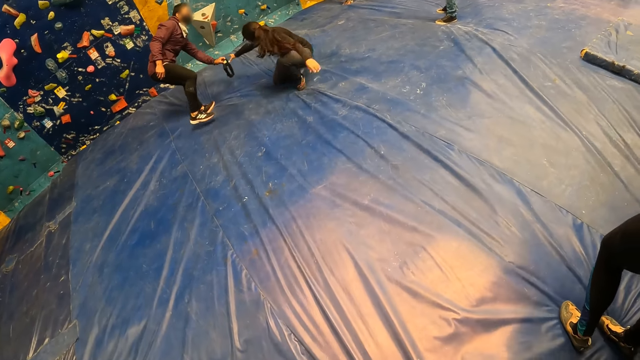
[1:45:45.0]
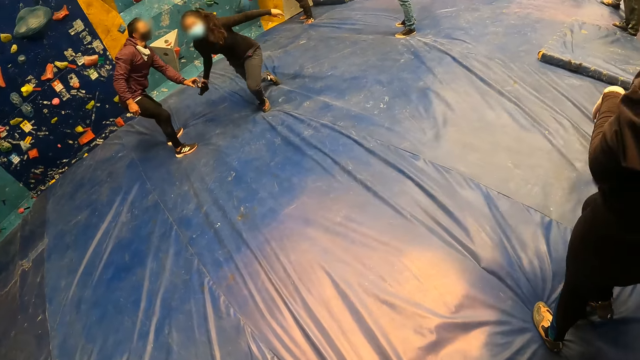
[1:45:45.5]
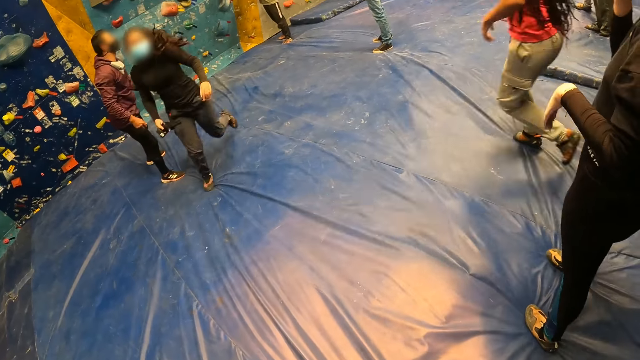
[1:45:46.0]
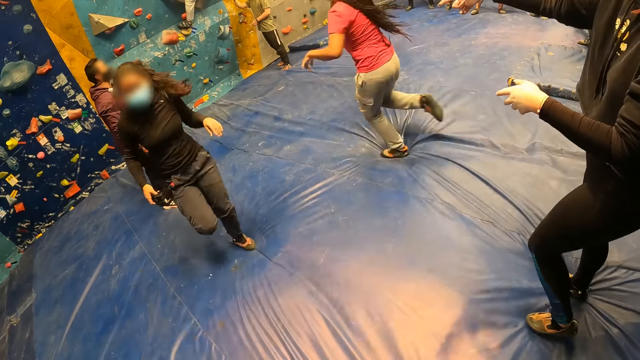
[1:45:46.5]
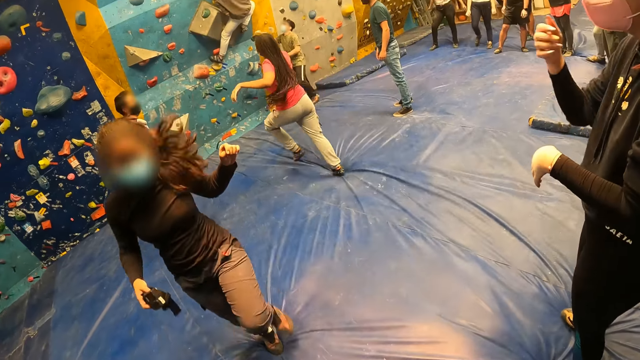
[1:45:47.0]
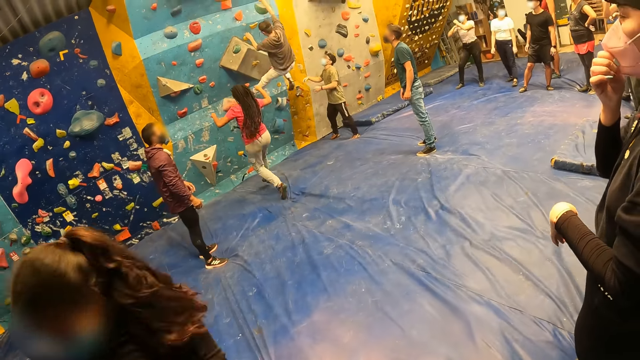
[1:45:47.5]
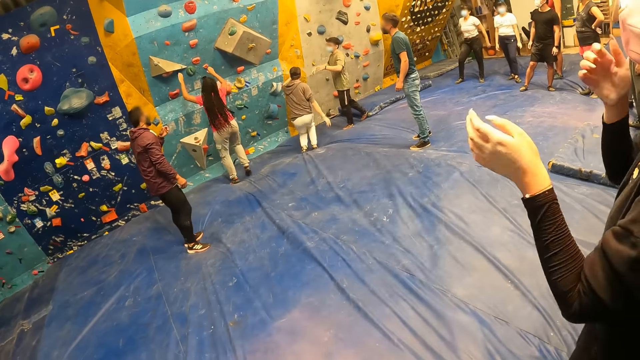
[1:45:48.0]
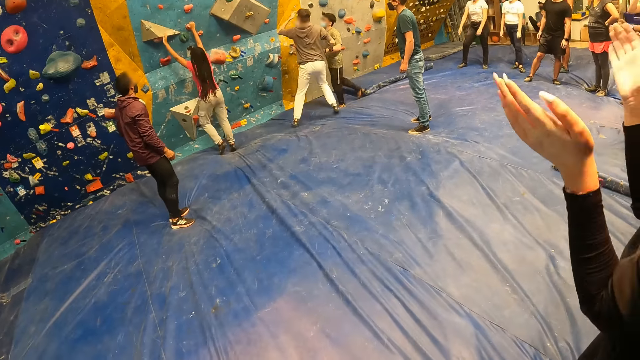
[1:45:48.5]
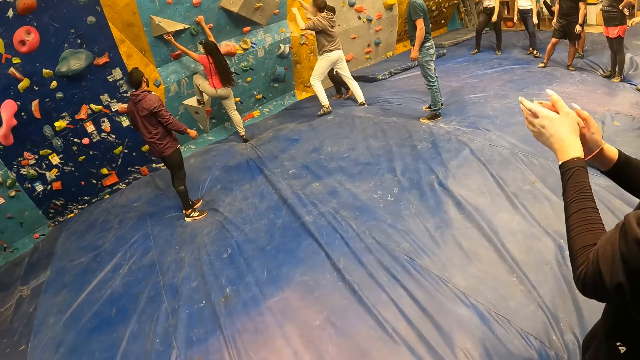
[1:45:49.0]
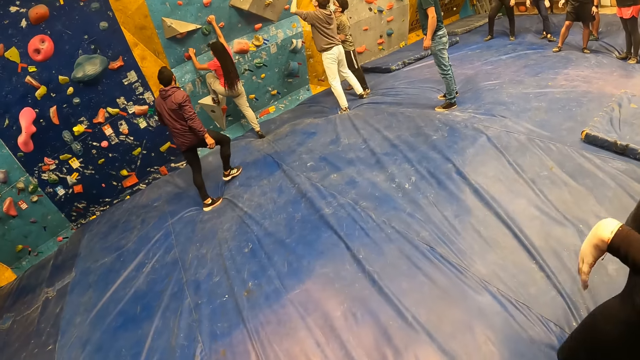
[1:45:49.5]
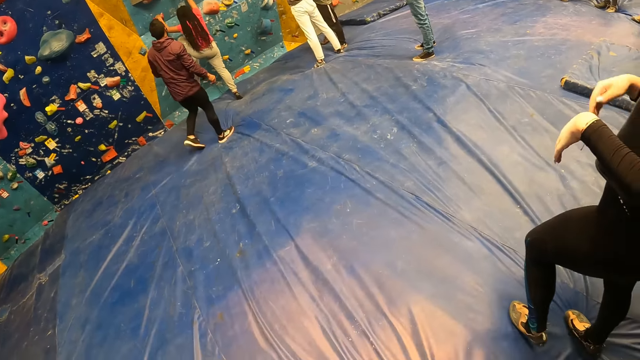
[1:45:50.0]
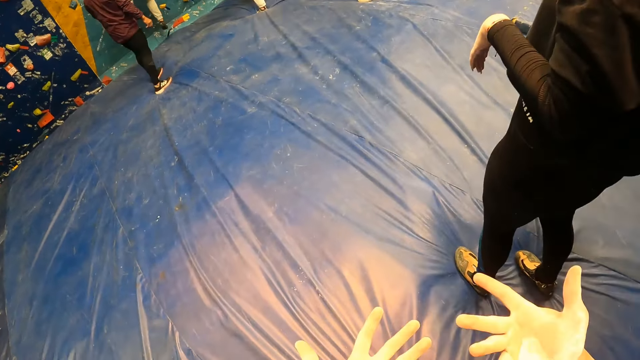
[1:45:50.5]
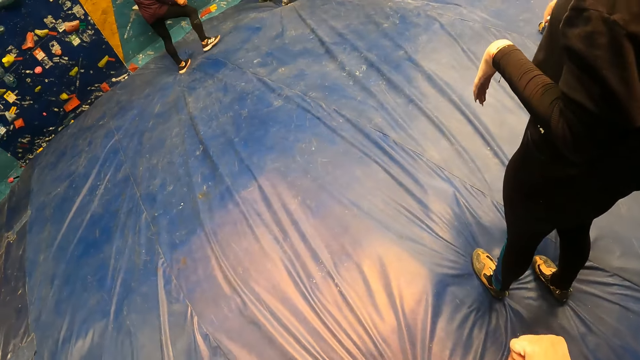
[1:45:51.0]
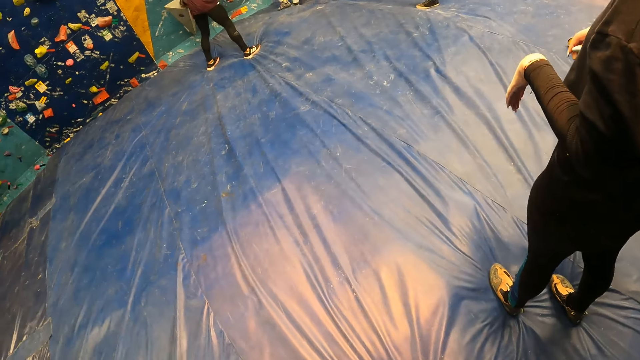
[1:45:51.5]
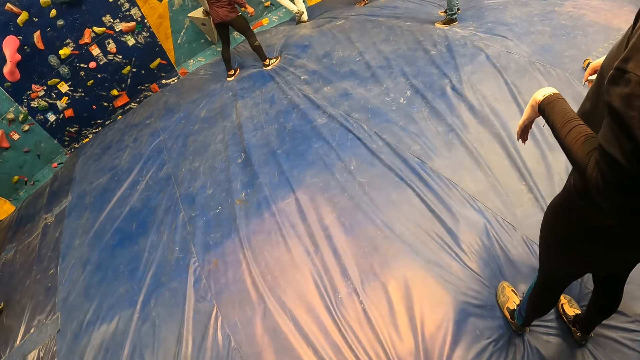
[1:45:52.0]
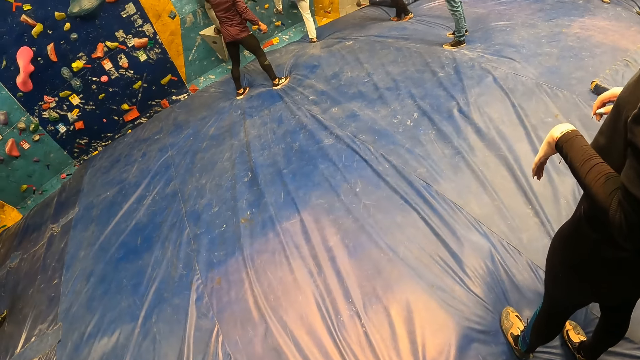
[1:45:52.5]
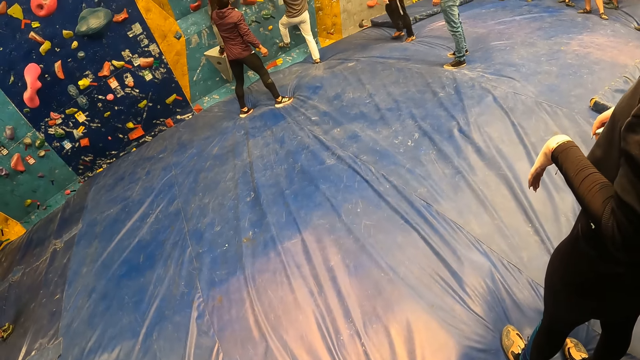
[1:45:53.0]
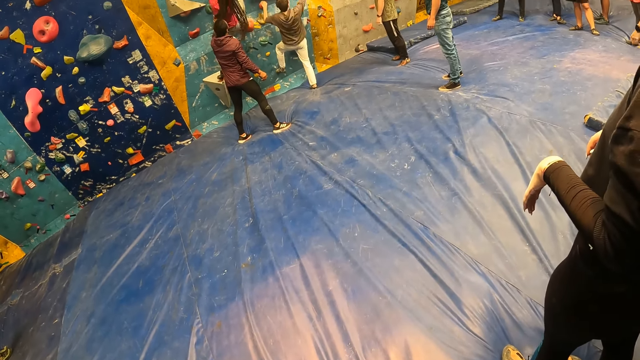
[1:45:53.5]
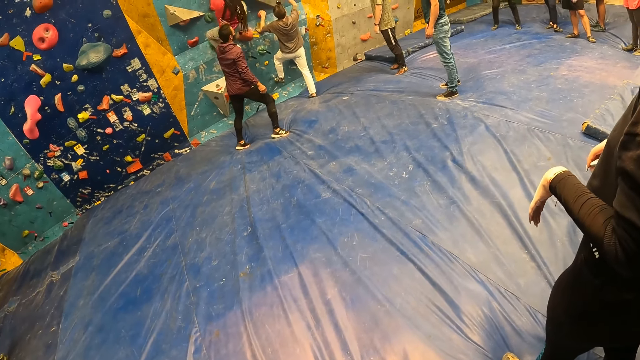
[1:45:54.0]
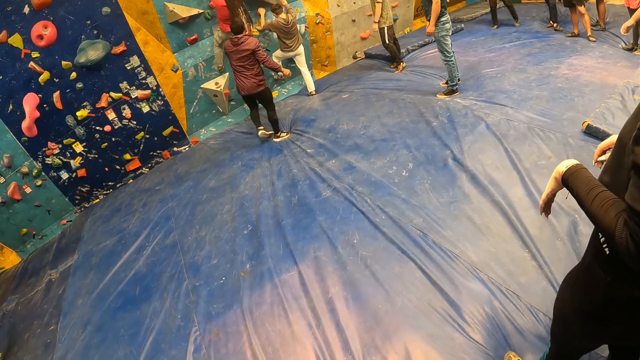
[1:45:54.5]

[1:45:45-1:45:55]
The man passes the camera to the woman with his left hand. Another woman climbs the bouldering wall with her hands and legs. The camera wearer folds the hands.

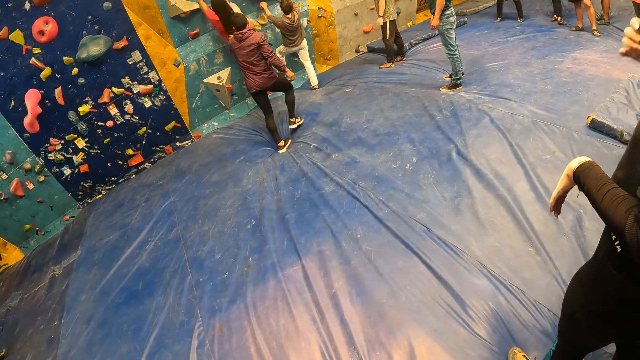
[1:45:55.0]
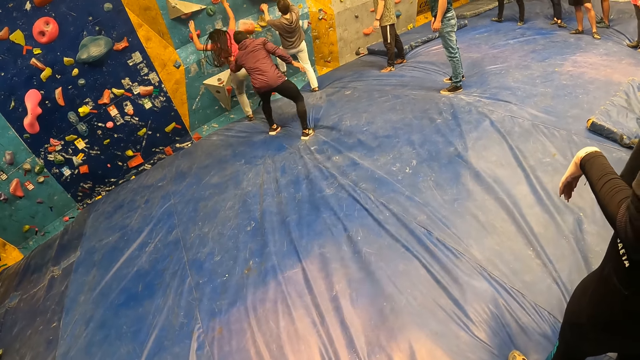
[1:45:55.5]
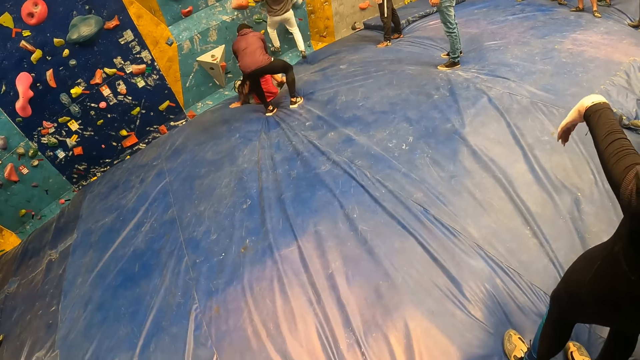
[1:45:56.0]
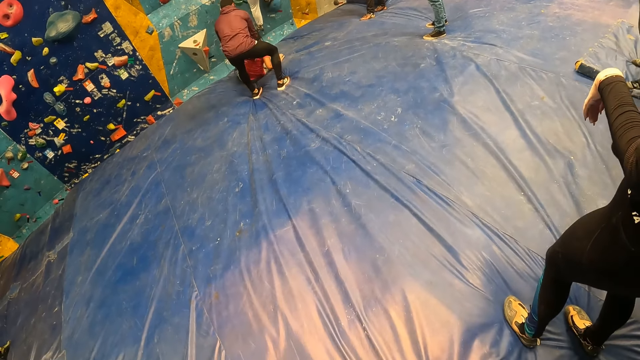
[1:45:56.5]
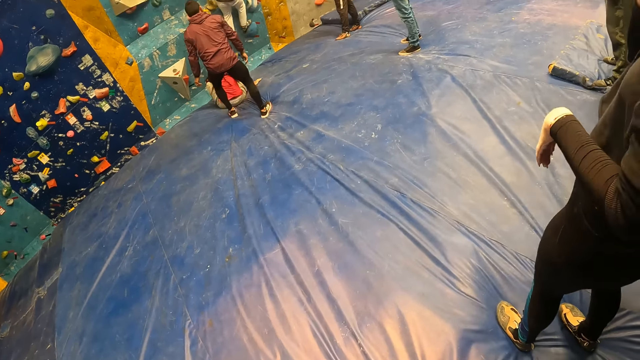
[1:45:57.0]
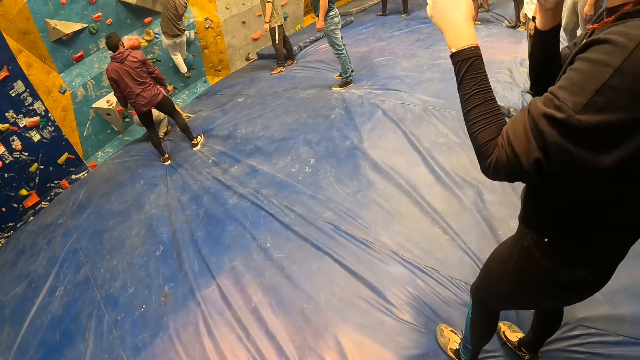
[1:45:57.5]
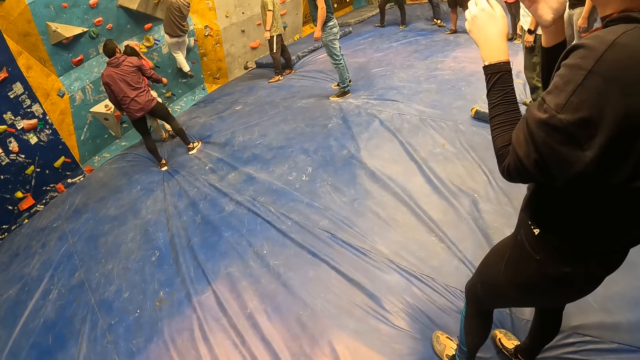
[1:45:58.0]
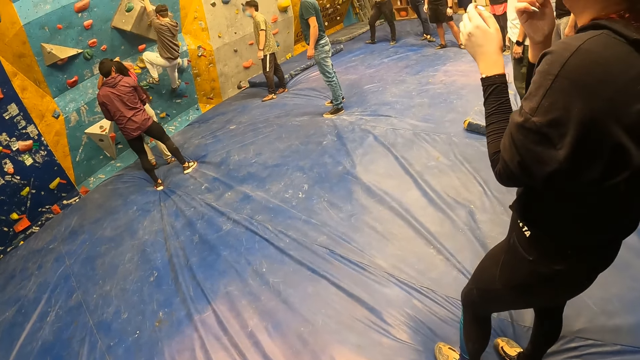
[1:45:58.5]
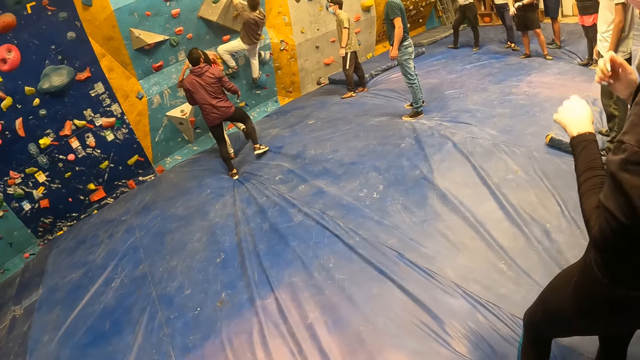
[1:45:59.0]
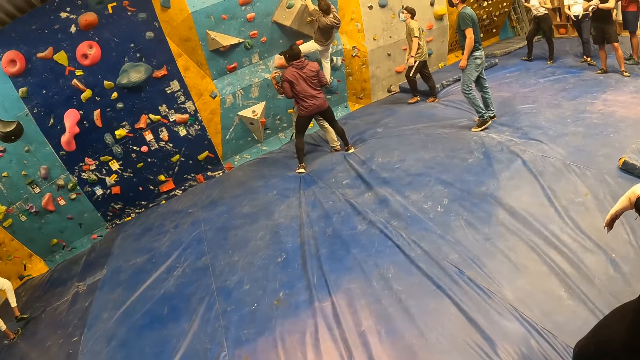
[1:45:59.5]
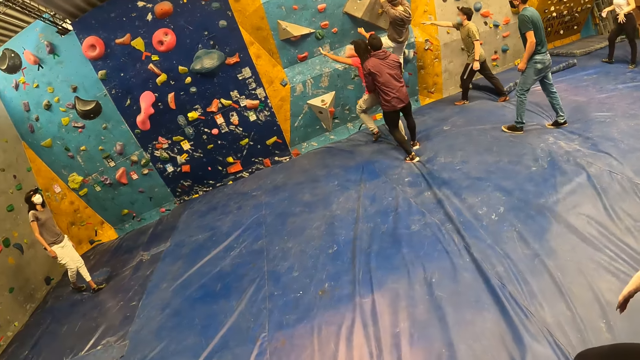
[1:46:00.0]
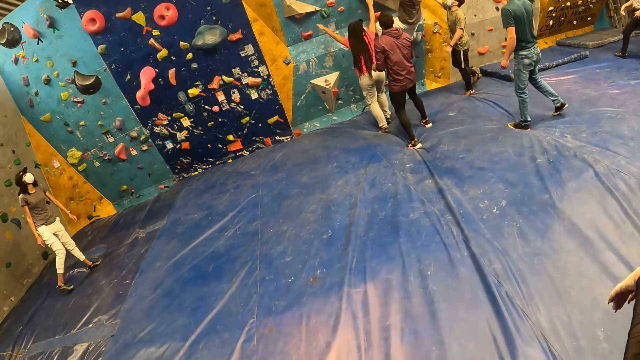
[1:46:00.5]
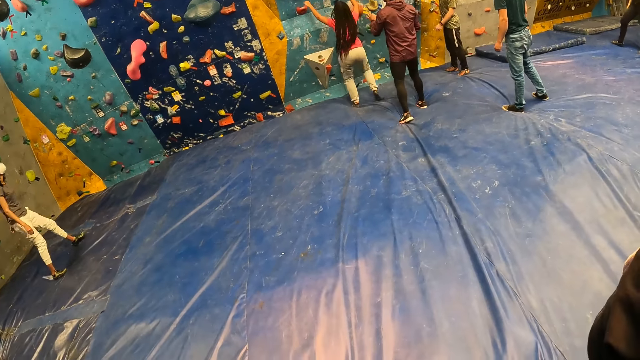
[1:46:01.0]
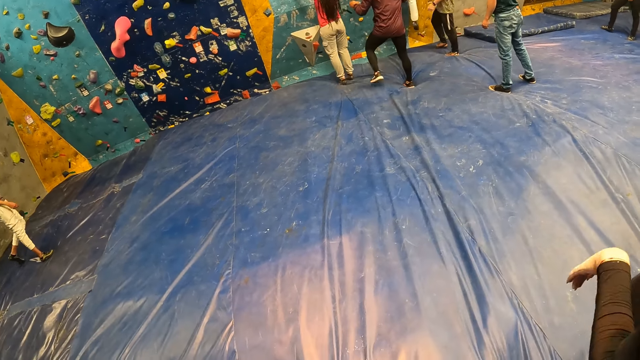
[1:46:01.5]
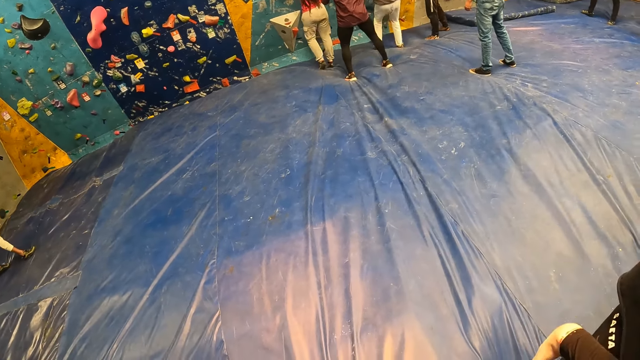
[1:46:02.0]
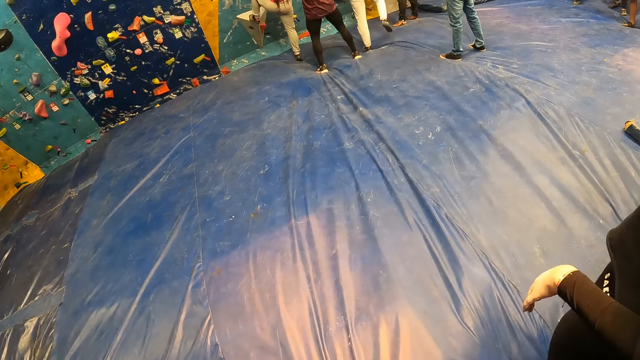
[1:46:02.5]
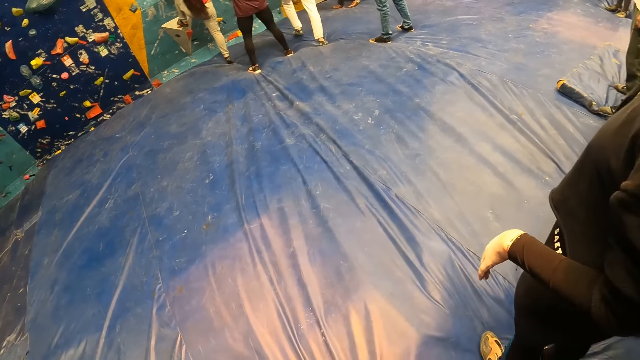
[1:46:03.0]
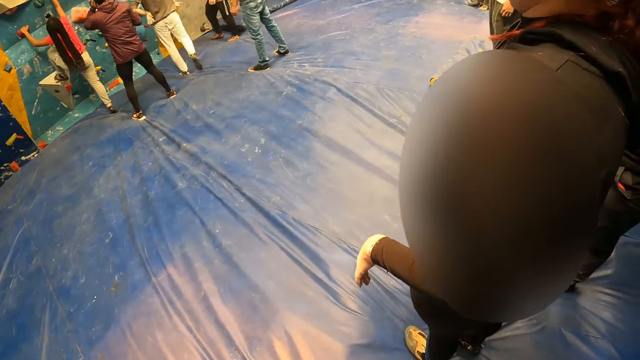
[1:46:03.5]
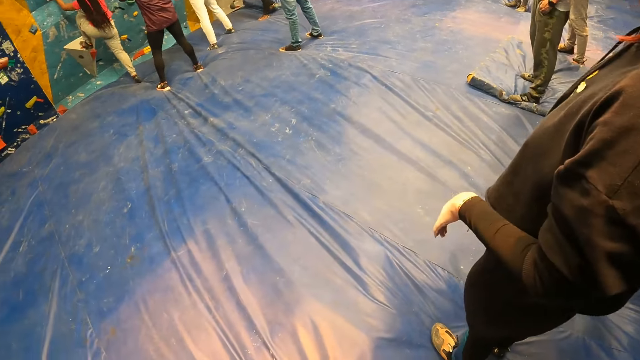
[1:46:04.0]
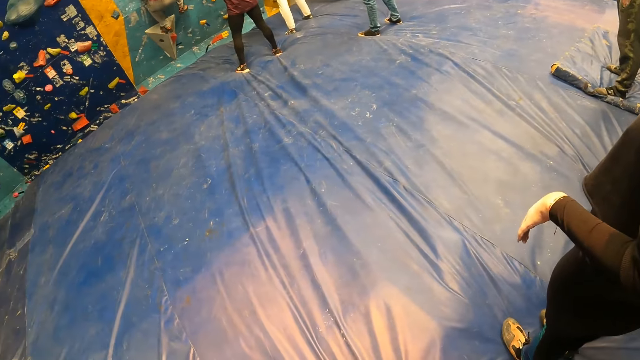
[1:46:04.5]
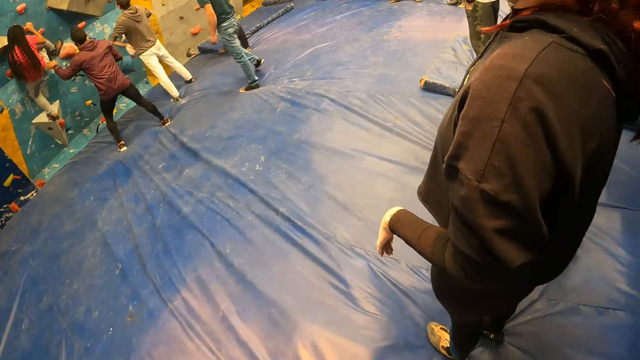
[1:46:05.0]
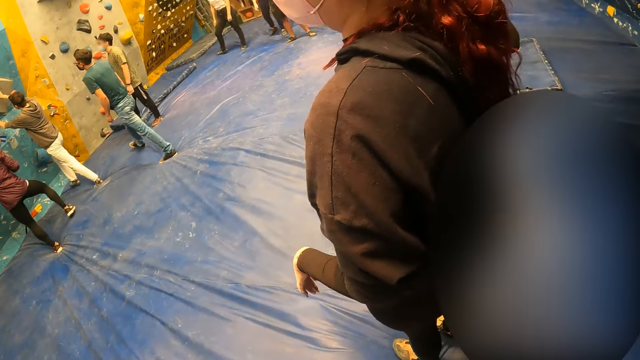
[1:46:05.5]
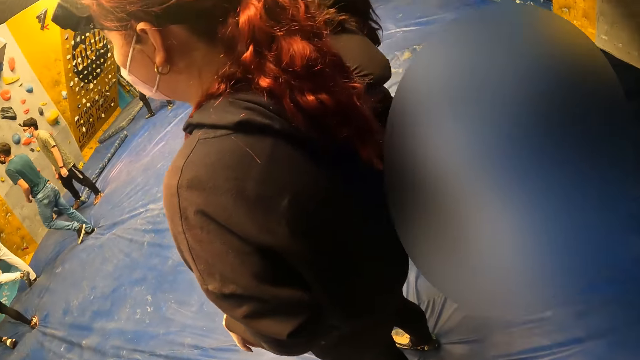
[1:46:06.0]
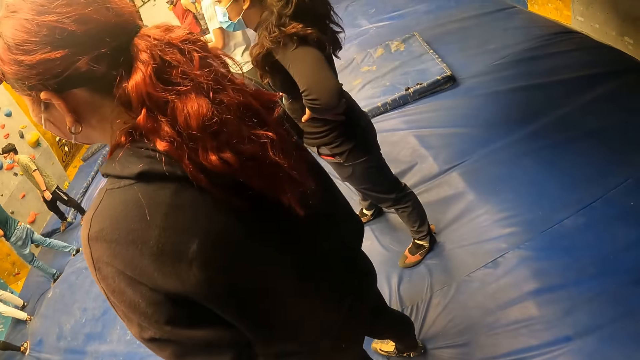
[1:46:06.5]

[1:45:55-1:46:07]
The camera wearer looks around the room. The woman climbs the bouldering wall with her hands and legs.
